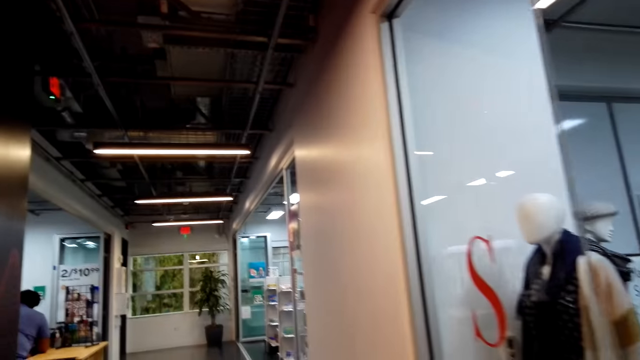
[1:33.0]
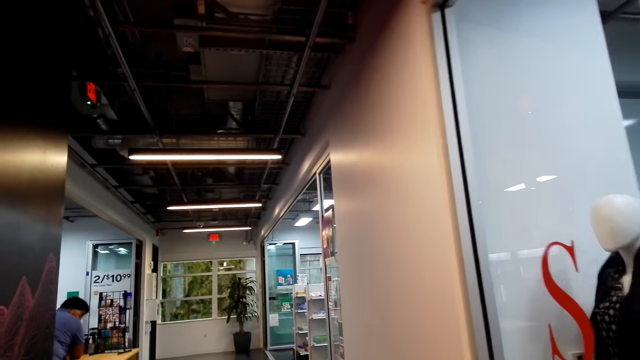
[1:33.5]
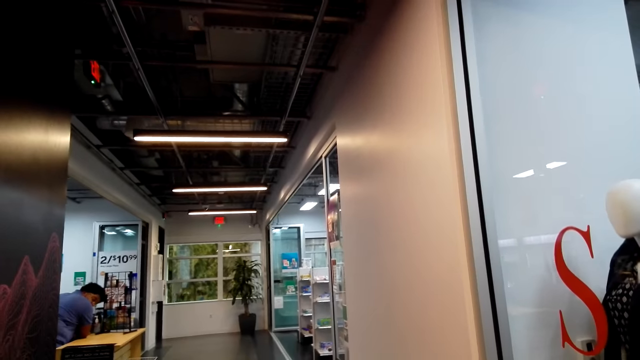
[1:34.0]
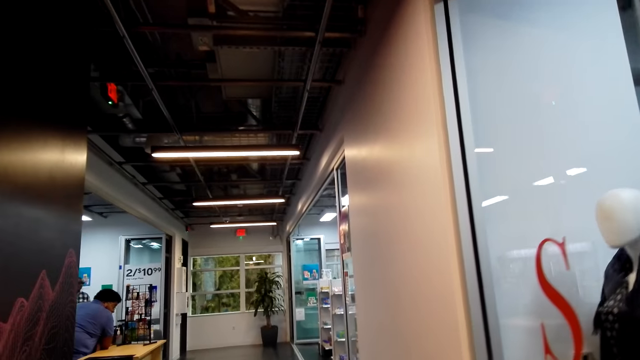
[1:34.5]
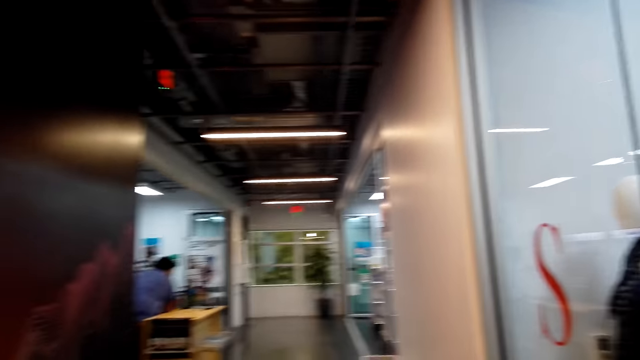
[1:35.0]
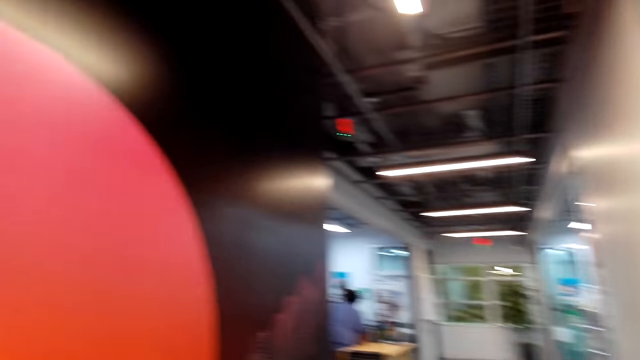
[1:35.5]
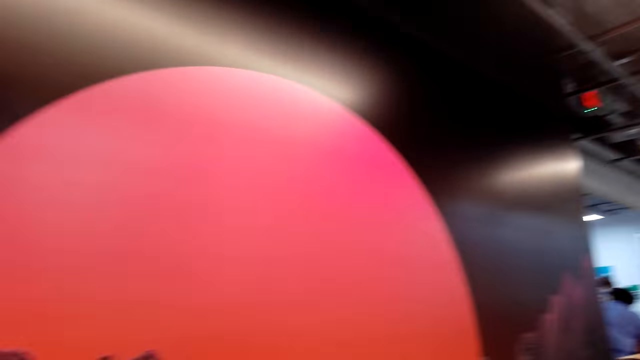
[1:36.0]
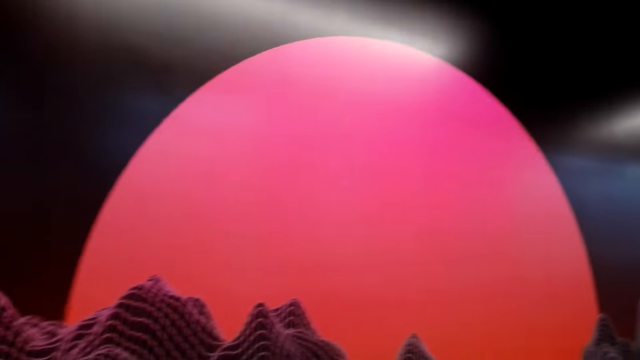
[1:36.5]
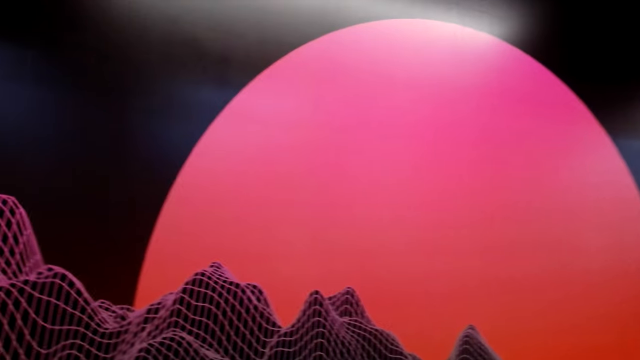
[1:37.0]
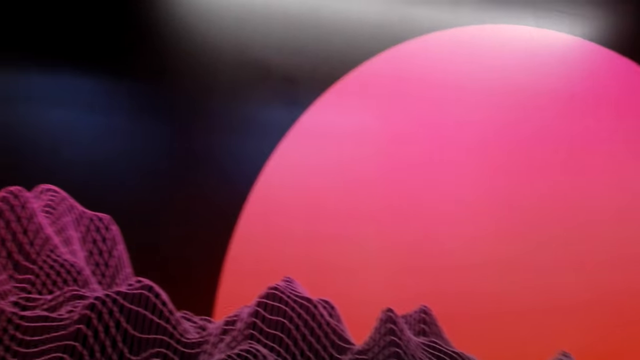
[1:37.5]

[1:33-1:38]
The camera wearer moves around.

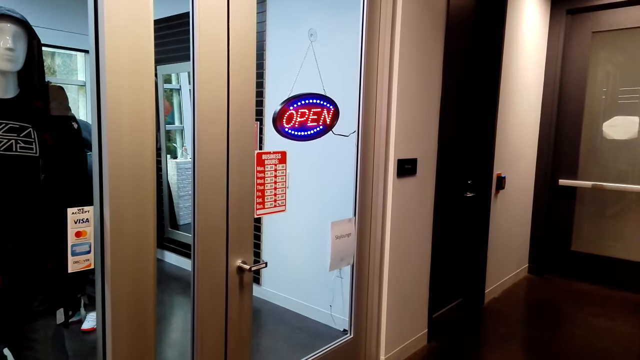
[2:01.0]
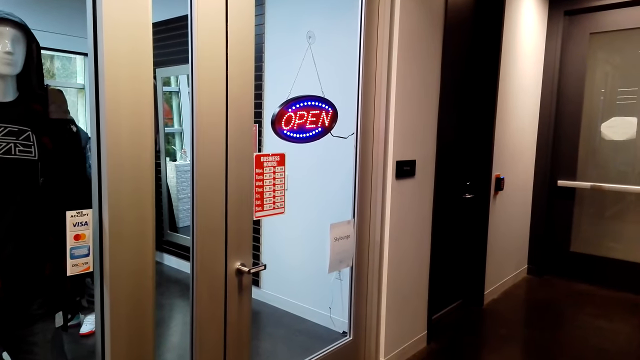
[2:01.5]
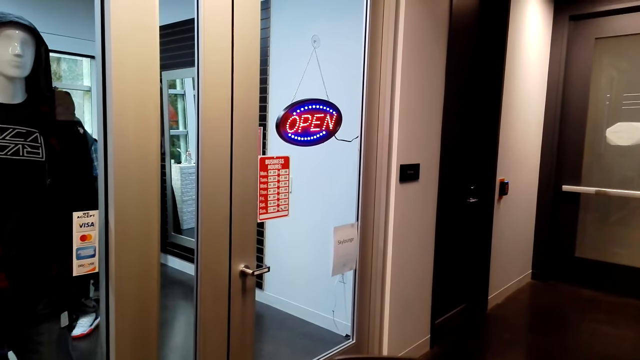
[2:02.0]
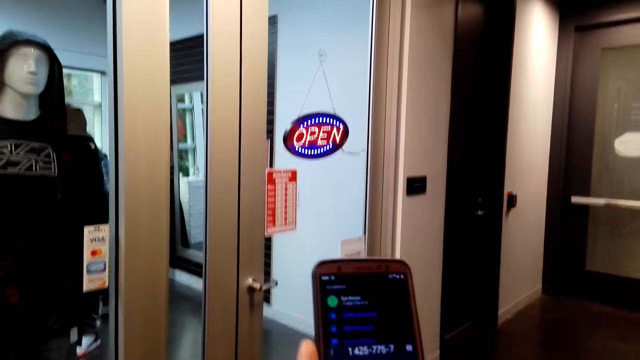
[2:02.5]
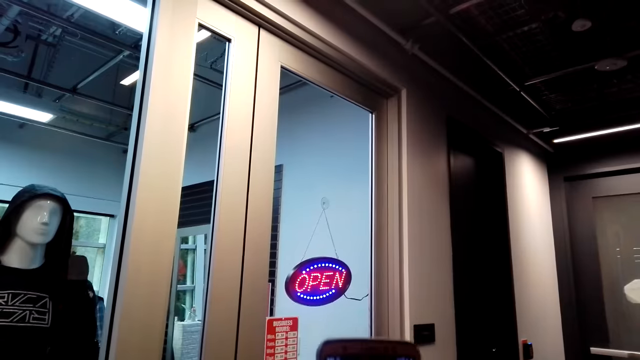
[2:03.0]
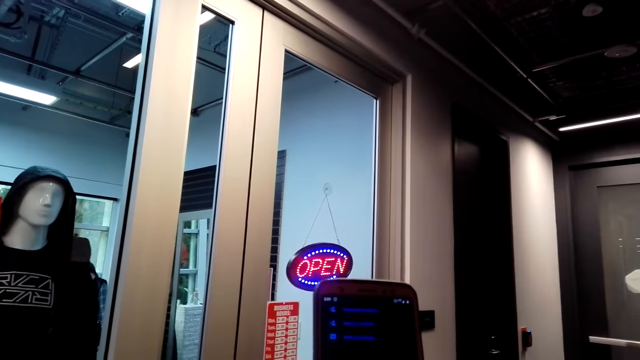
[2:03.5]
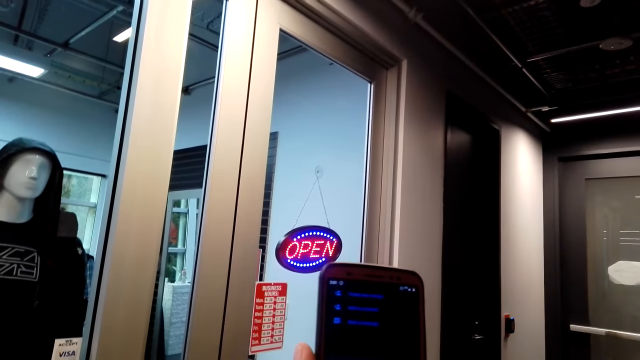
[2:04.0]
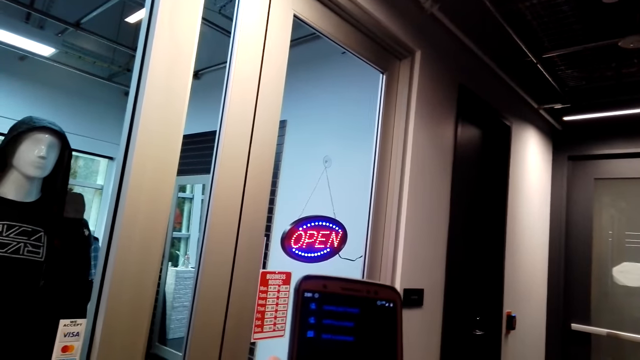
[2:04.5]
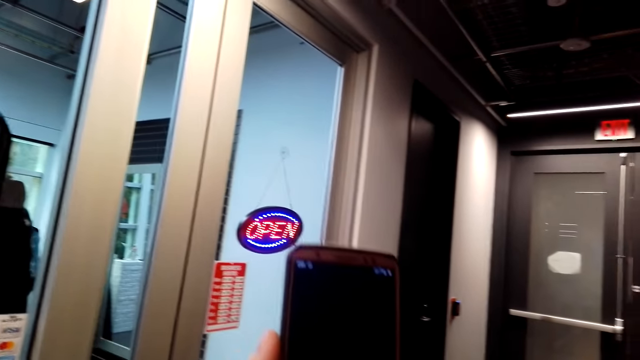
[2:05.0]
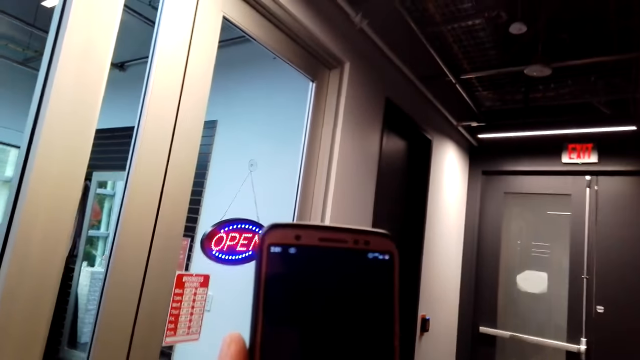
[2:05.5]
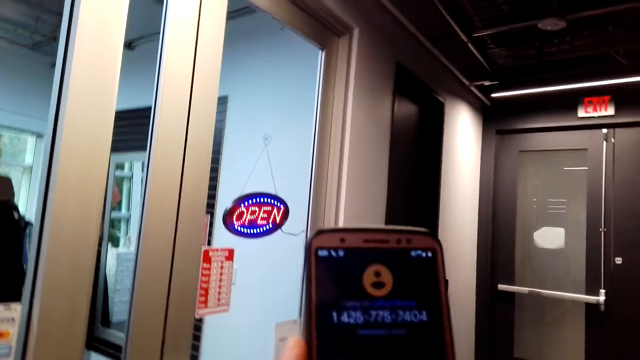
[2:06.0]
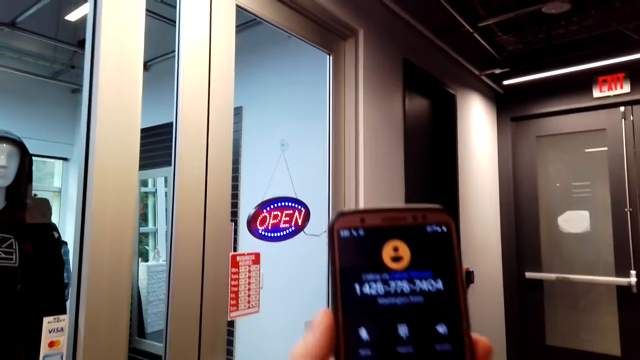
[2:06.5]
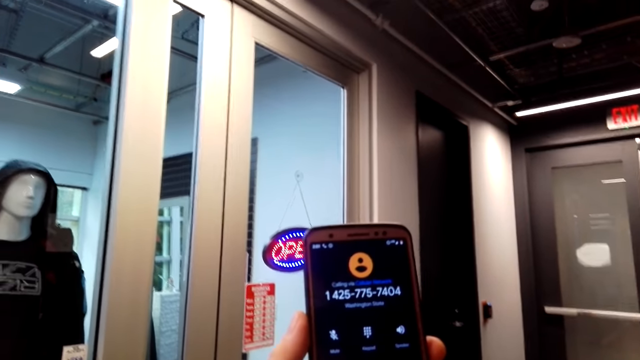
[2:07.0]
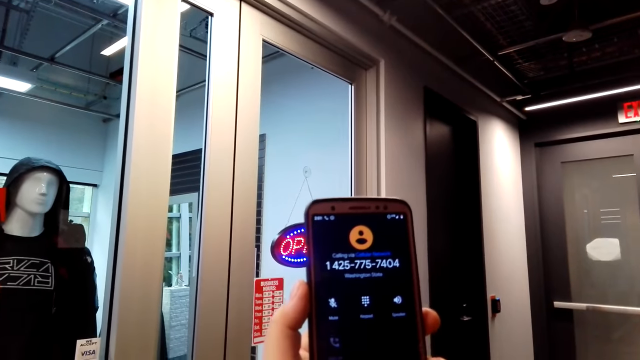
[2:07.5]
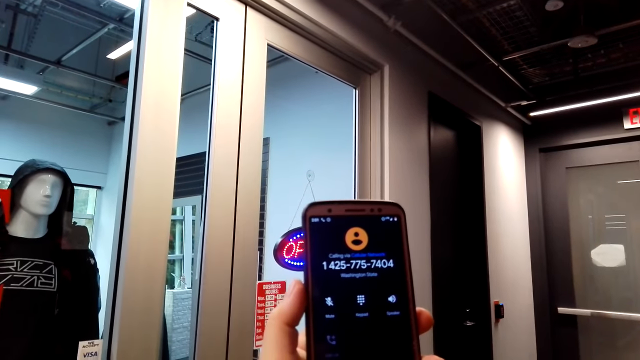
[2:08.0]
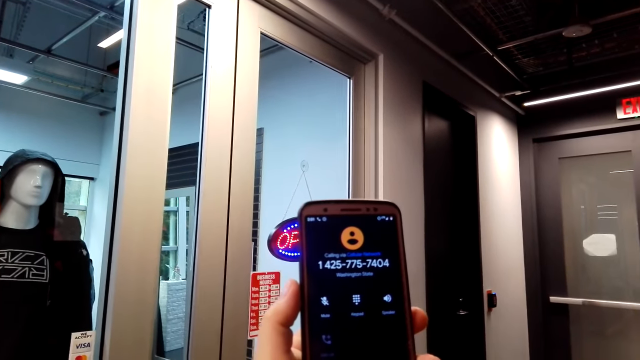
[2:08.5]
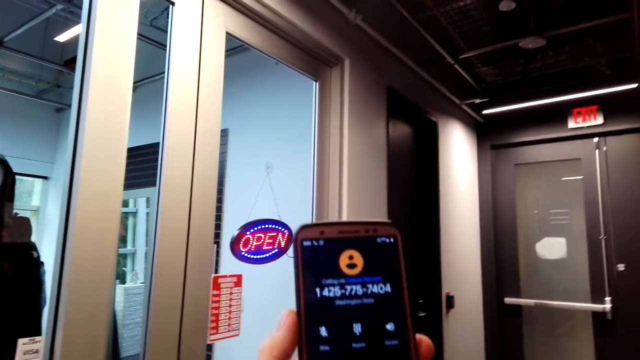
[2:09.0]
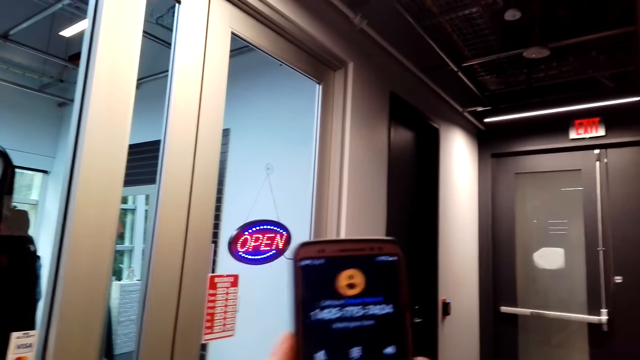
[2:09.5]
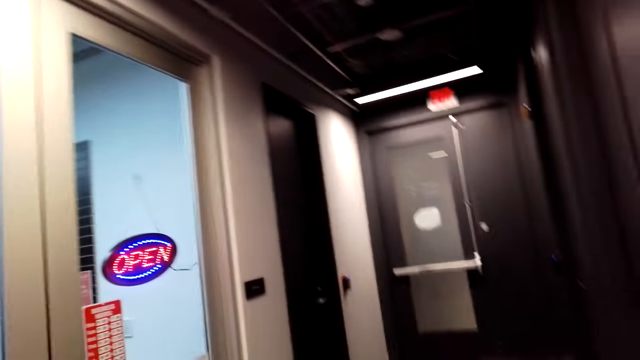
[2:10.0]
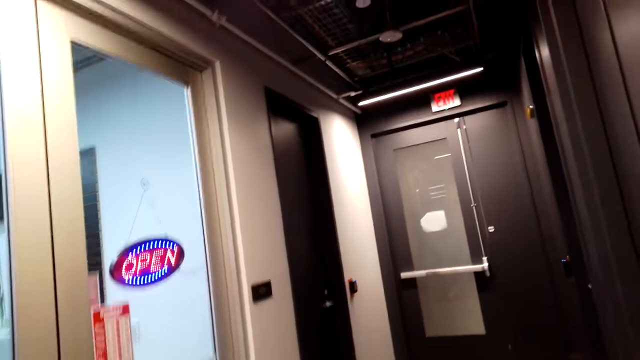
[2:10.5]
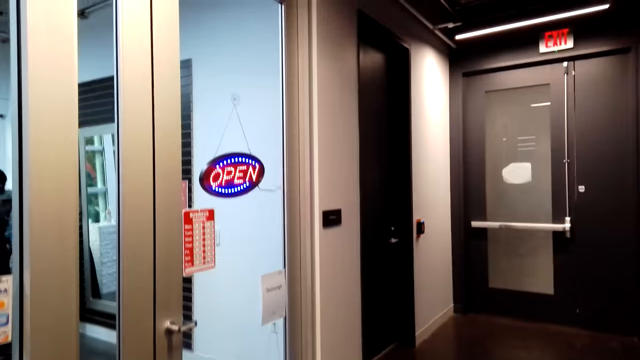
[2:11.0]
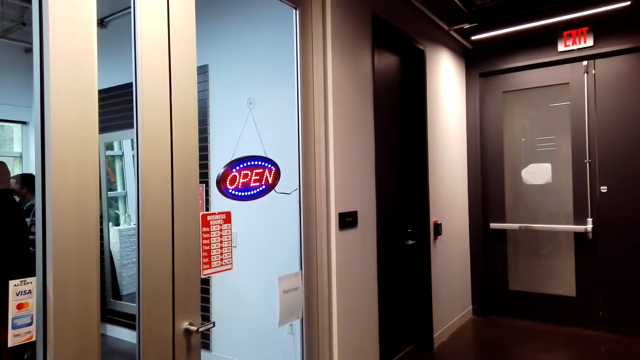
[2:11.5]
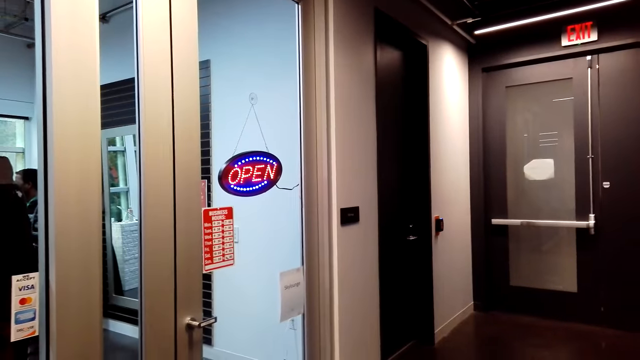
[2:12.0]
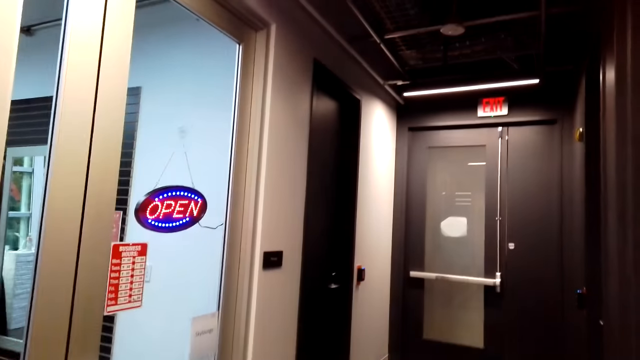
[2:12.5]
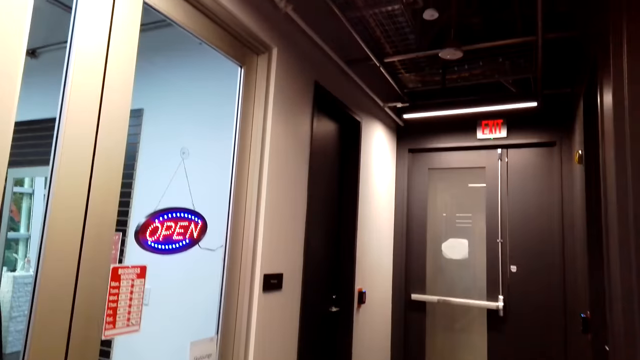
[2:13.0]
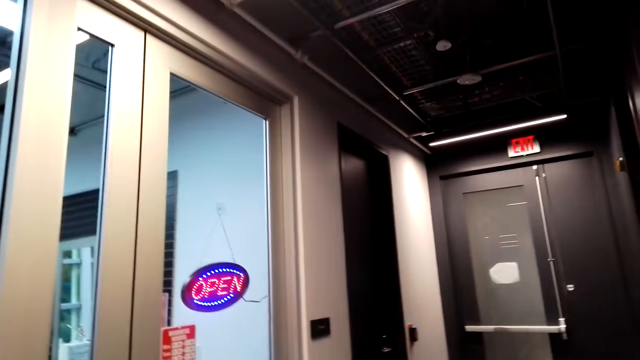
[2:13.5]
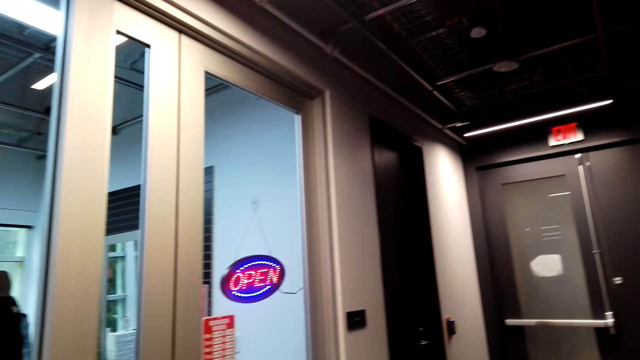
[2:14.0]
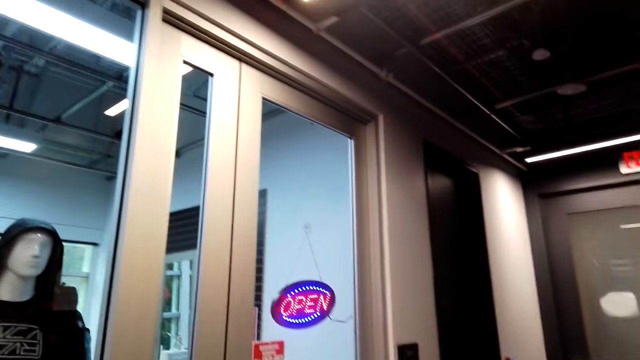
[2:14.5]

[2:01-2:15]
The camera wearer holds up the phone. They make a call. They move the phone to the ear.

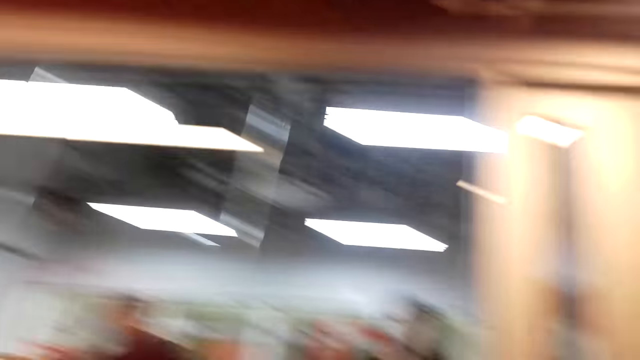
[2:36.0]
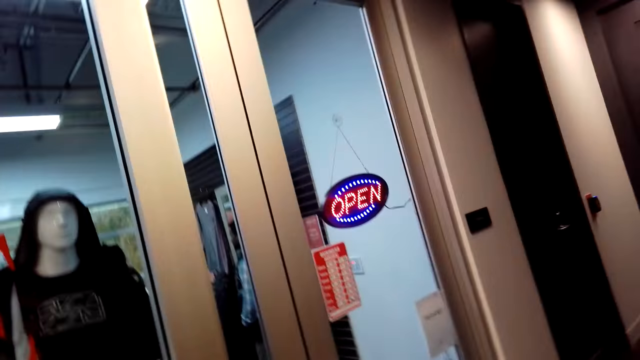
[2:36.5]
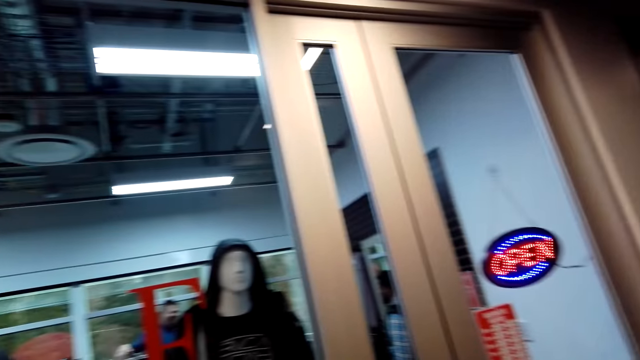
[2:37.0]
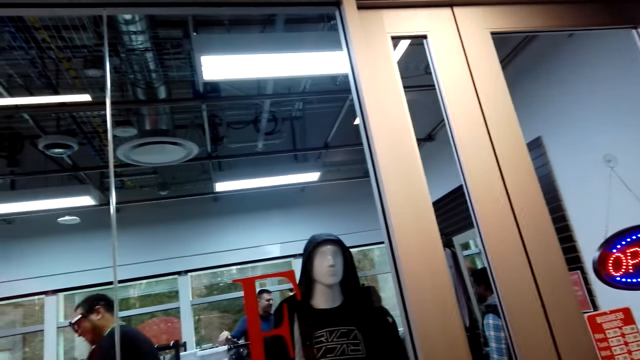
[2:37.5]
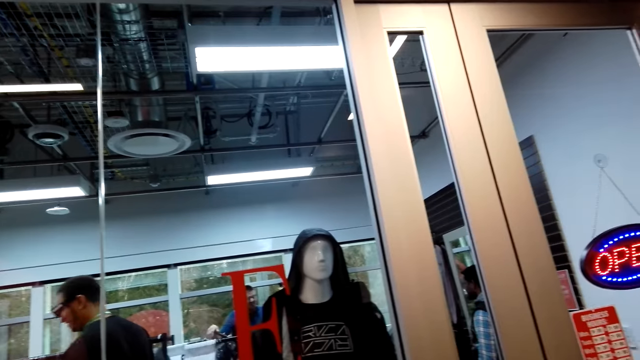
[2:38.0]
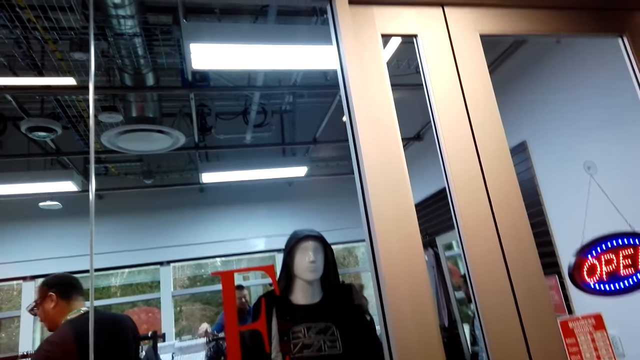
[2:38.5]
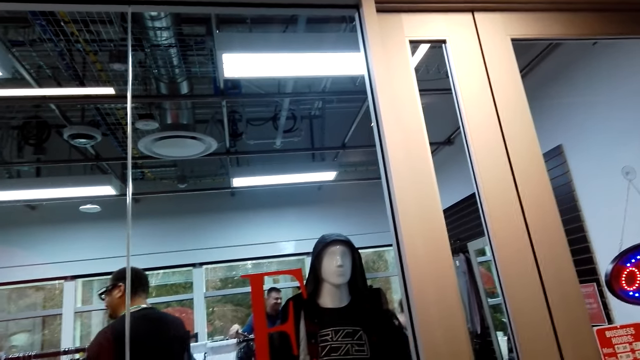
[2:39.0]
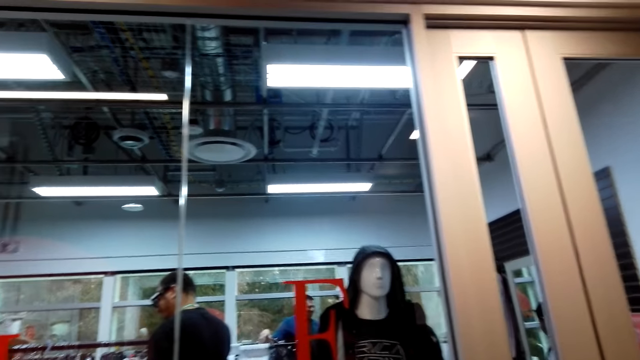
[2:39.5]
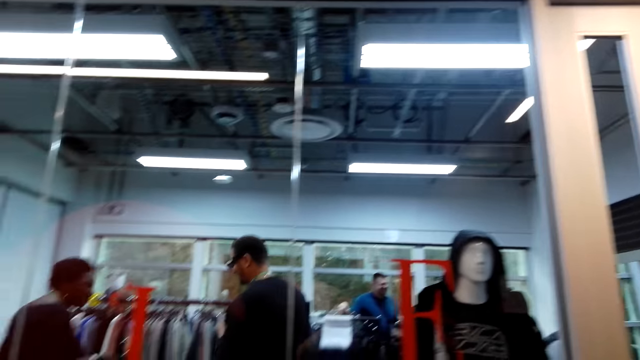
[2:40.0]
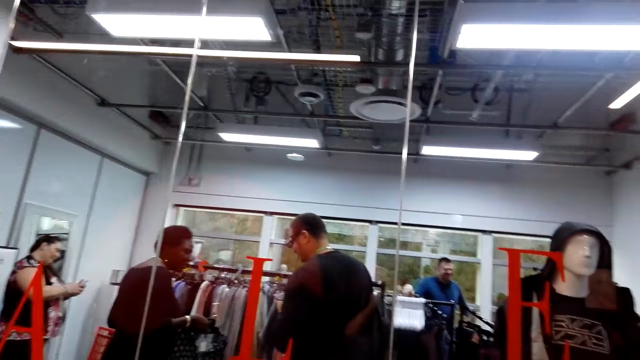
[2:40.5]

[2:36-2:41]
The camera wearer looks around.
